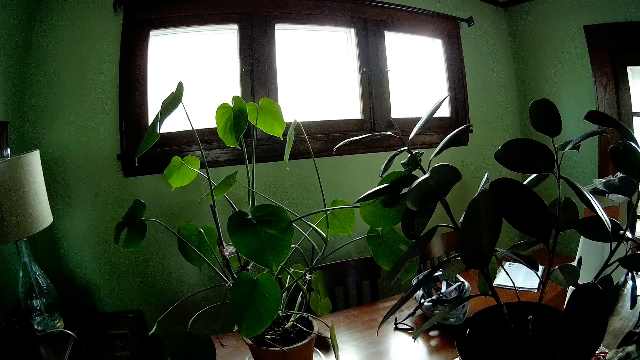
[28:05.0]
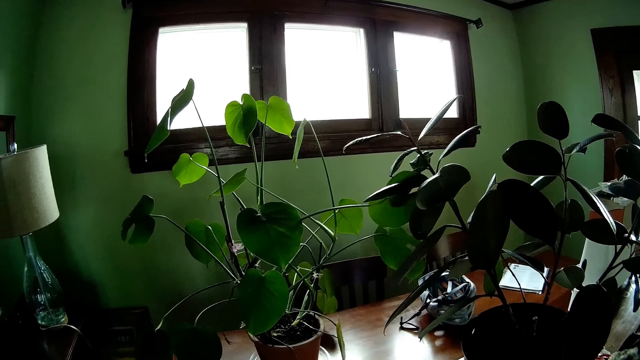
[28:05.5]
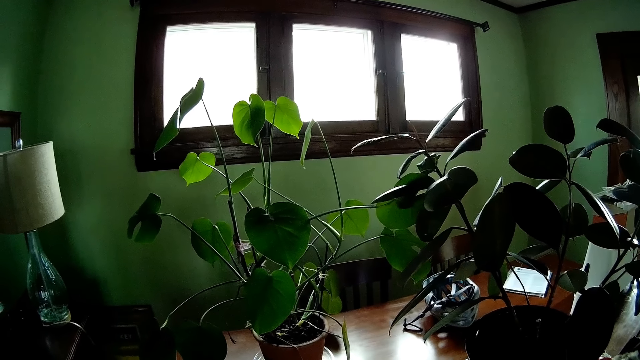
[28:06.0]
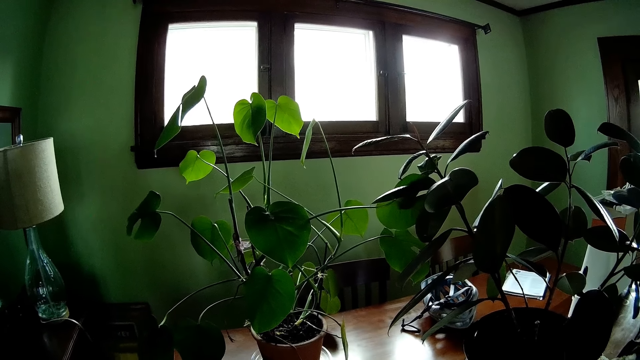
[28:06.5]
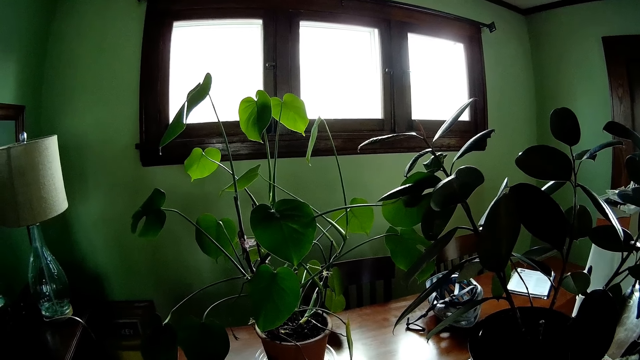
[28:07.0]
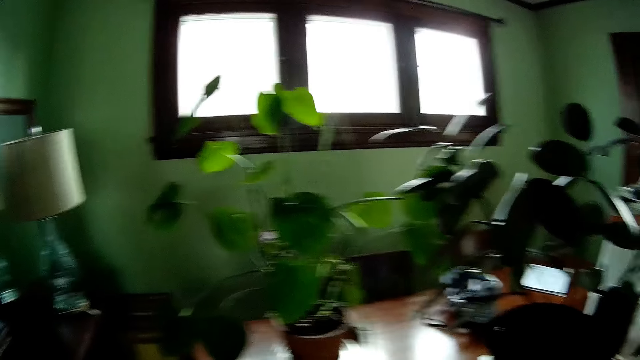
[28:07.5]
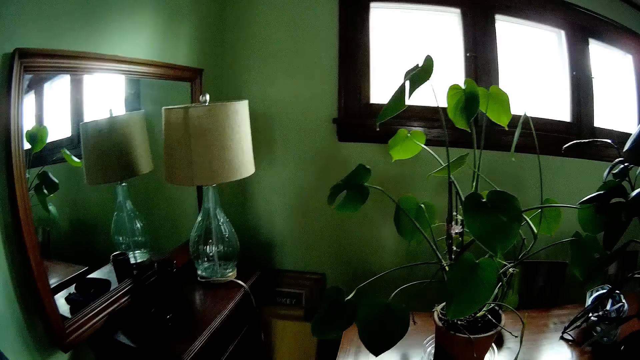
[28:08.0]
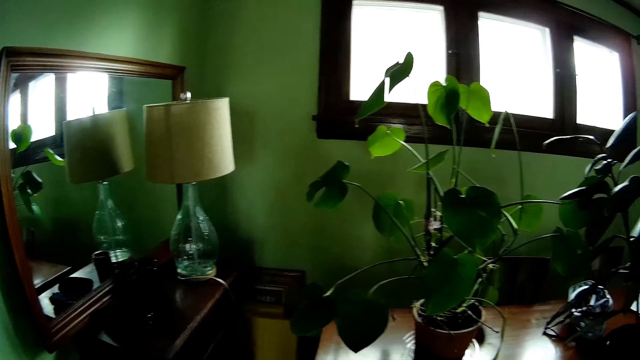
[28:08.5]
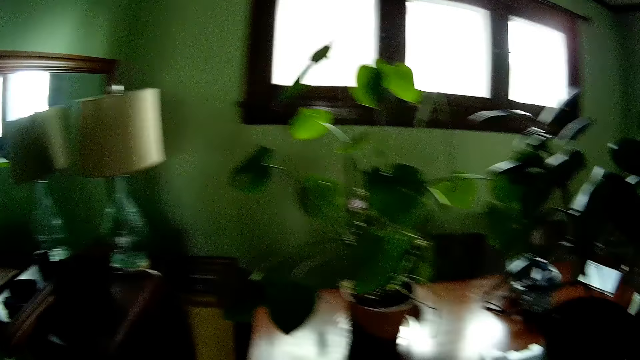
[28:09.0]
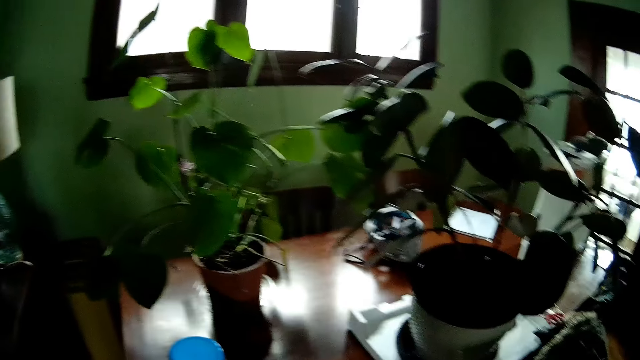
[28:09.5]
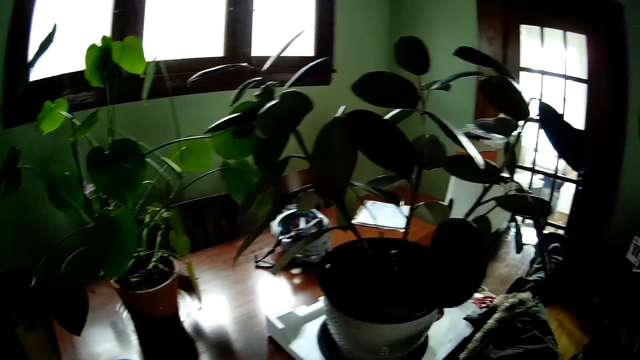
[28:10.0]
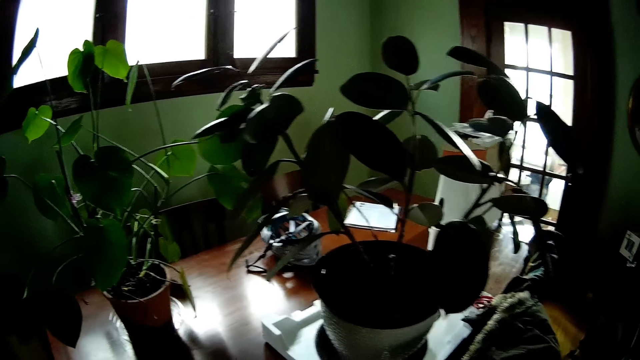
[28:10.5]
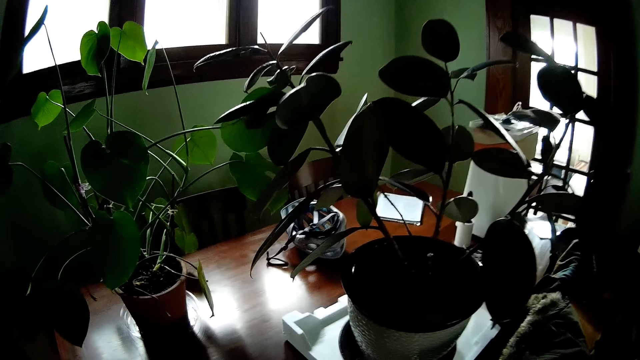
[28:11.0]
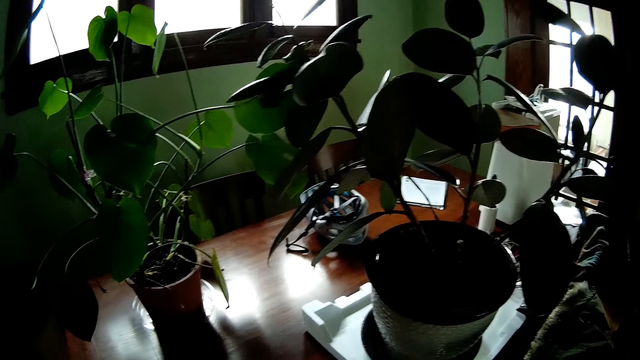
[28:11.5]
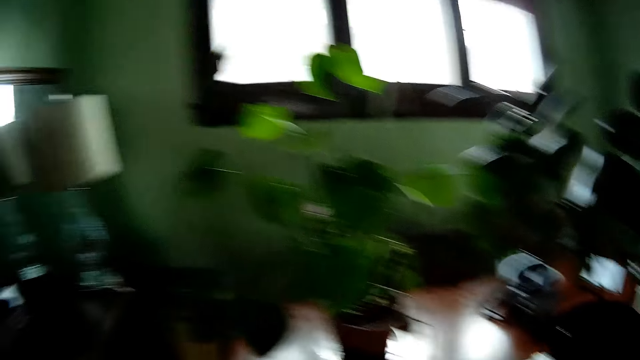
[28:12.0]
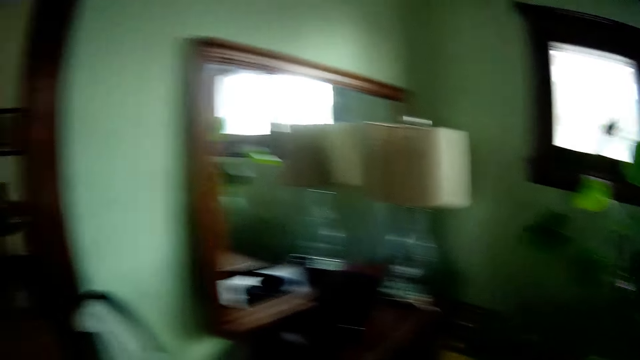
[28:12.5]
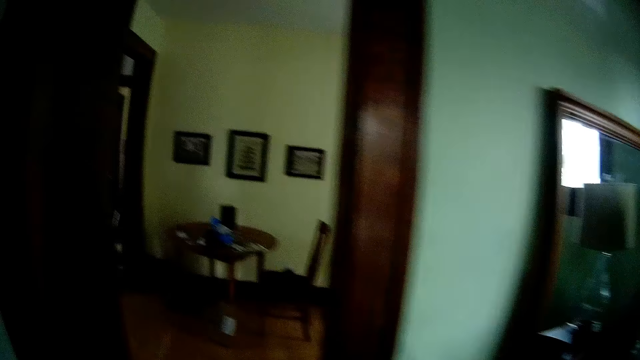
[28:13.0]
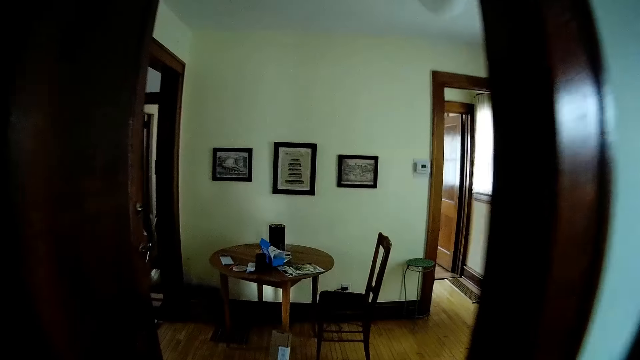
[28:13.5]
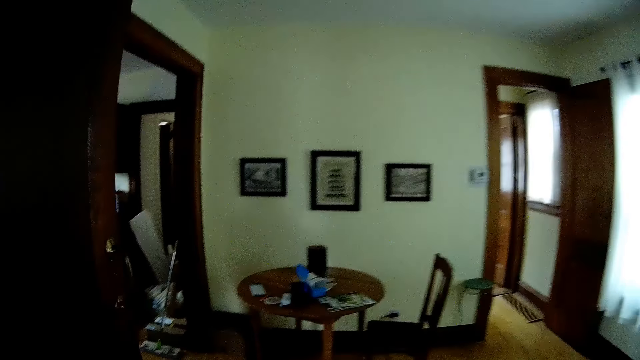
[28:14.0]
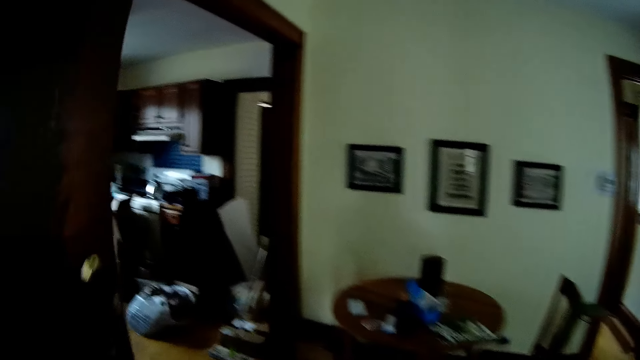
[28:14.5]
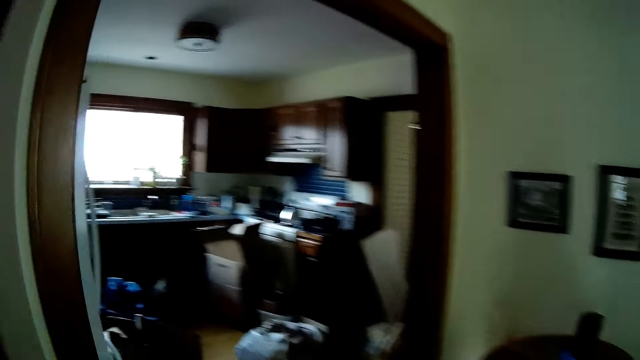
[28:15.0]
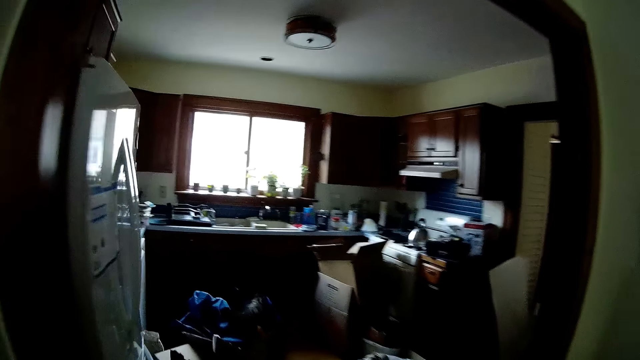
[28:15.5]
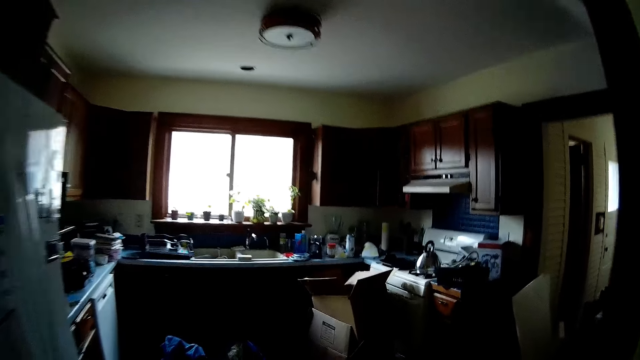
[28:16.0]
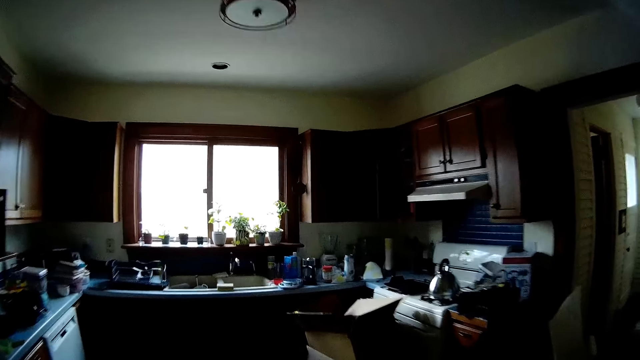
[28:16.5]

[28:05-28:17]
The camera wearer walks to the kitchen.

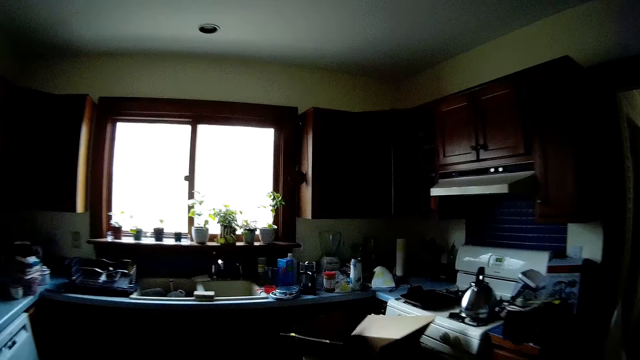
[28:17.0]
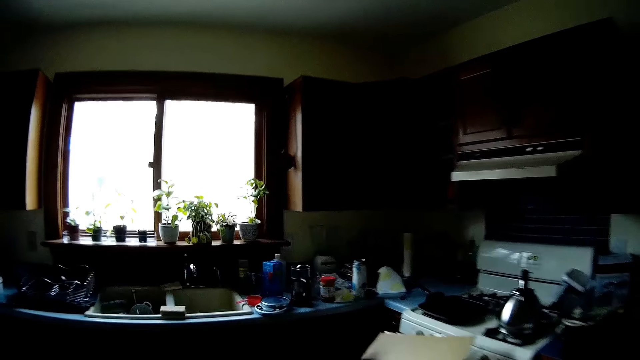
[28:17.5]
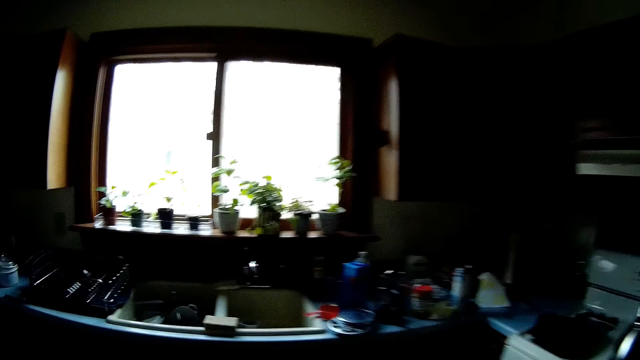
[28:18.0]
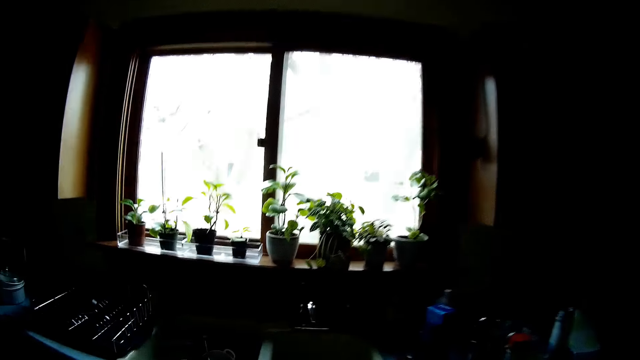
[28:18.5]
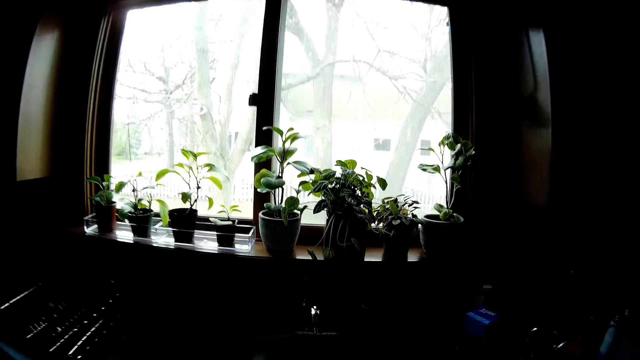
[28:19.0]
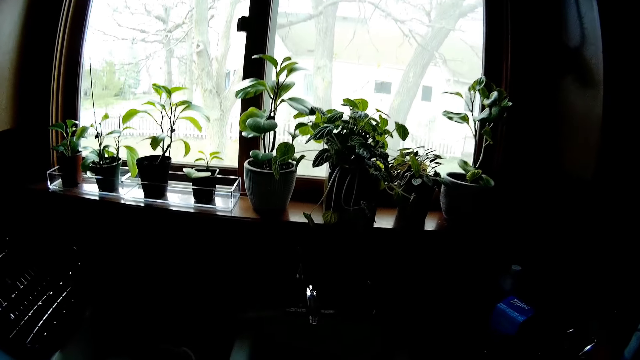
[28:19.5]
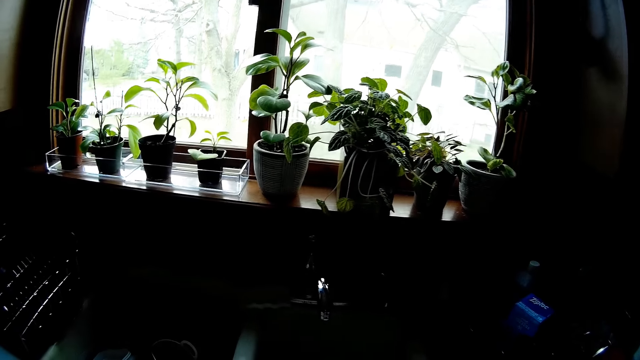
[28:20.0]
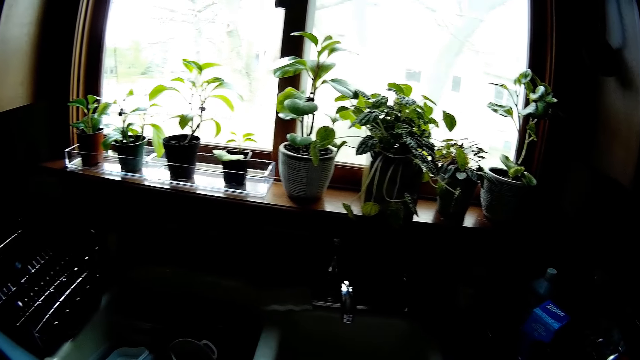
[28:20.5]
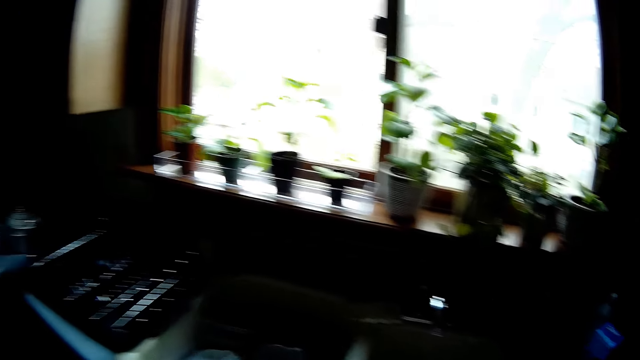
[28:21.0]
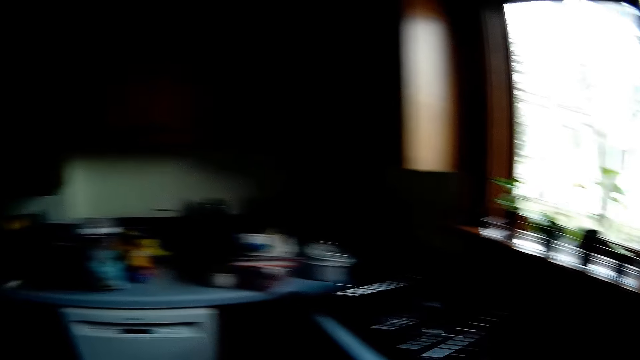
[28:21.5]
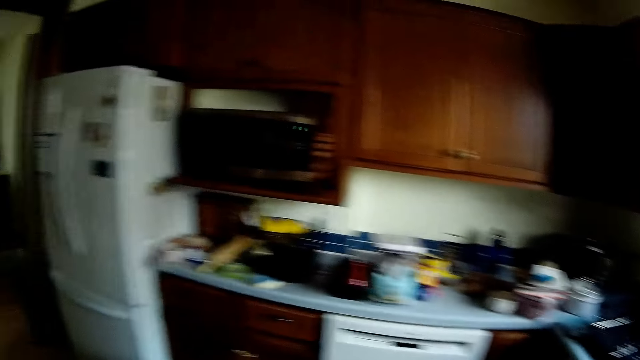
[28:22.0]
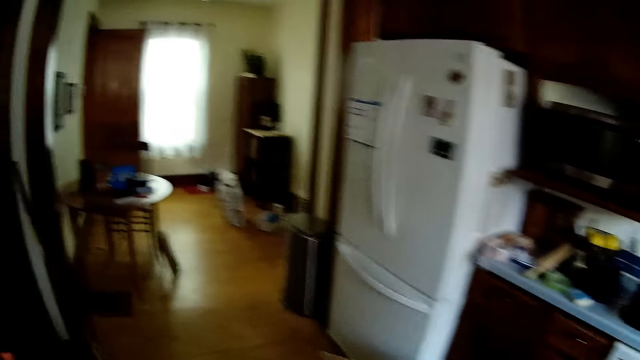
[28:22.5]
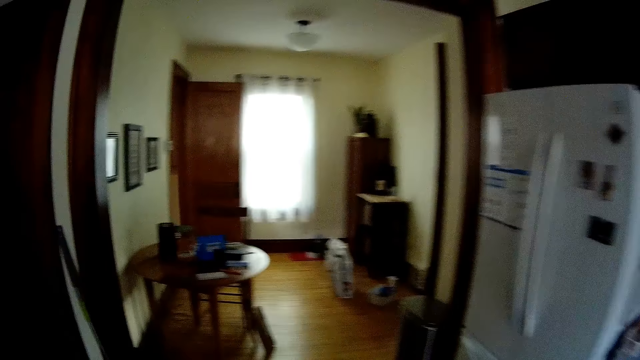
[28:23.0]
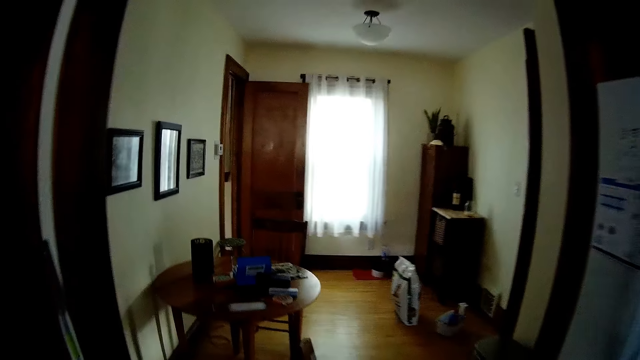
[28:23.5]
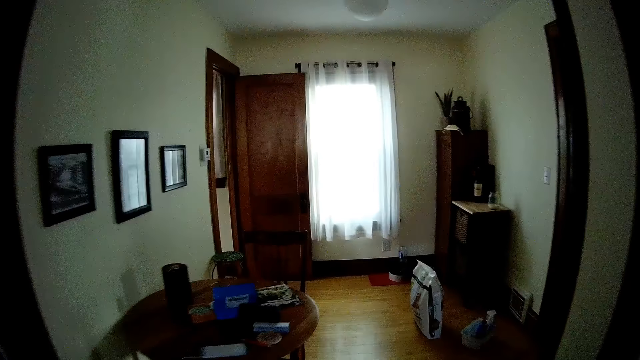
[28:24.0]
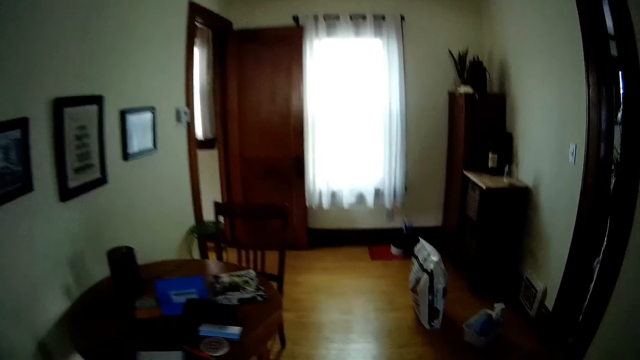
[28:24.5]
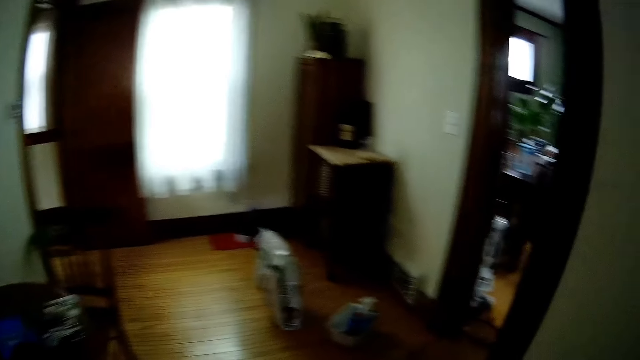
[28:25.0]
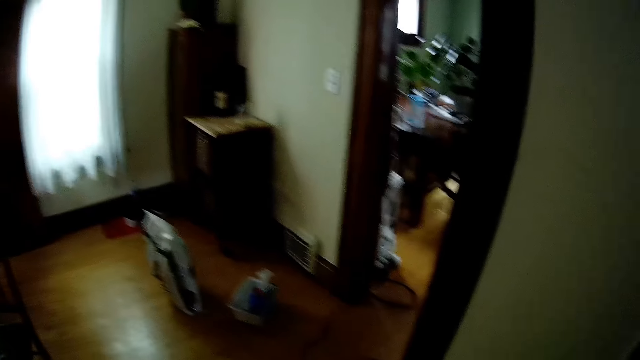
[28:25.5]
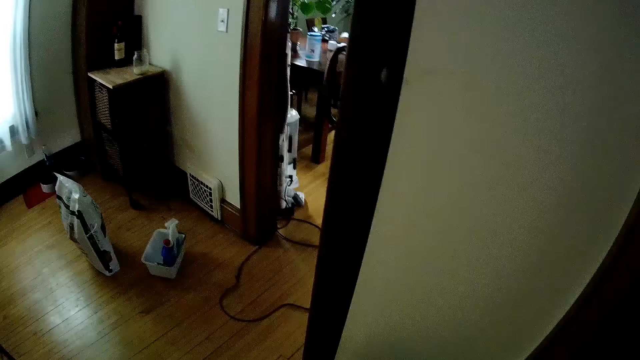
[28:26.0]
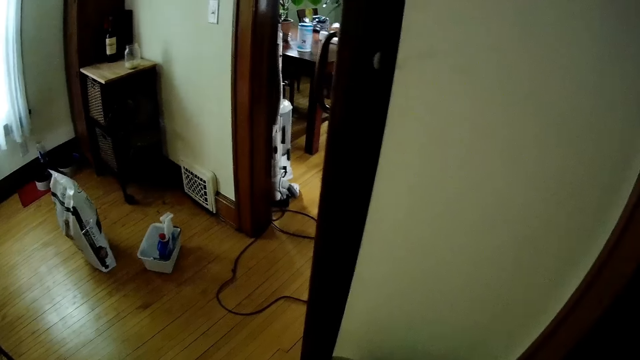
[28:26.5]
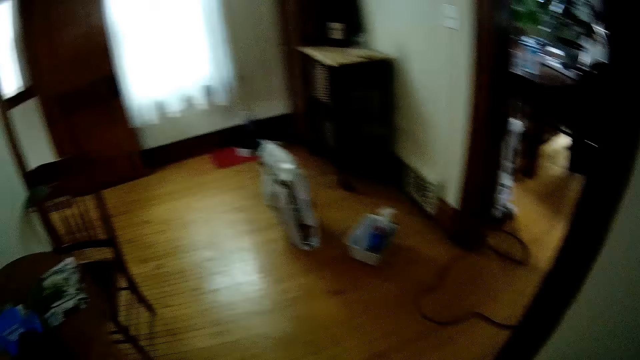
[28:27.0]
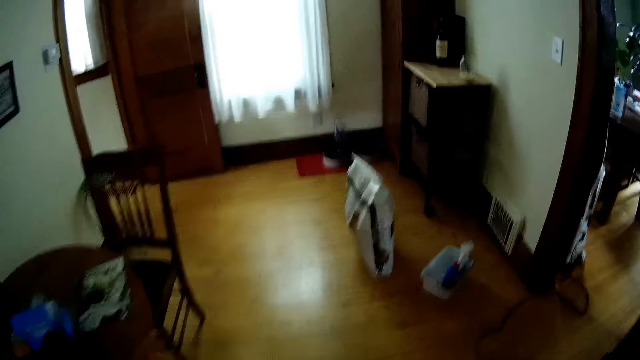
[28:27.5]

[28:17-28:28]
The camera wearer looks at the plants on the window. They walk around. They look around.
